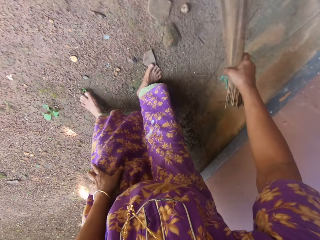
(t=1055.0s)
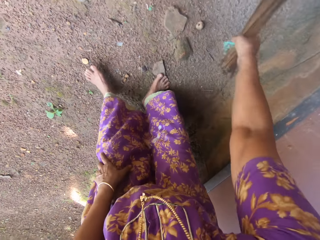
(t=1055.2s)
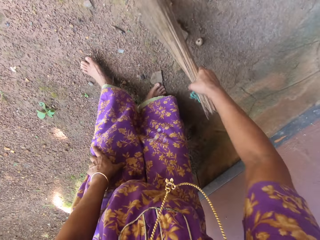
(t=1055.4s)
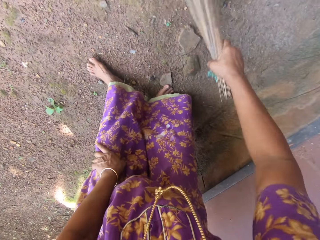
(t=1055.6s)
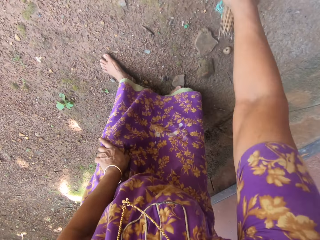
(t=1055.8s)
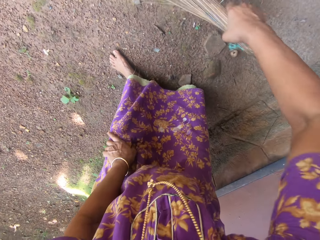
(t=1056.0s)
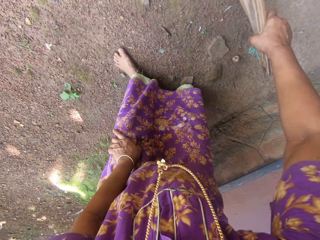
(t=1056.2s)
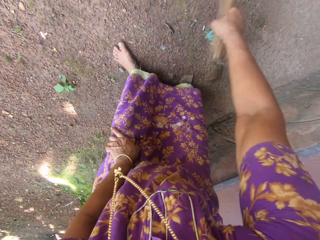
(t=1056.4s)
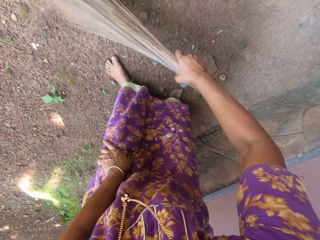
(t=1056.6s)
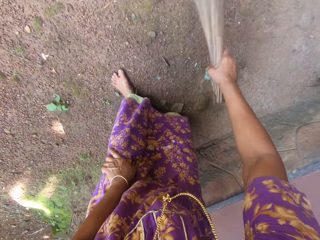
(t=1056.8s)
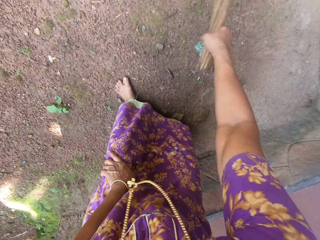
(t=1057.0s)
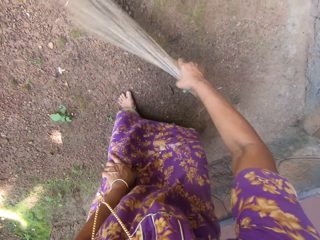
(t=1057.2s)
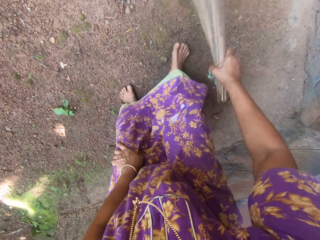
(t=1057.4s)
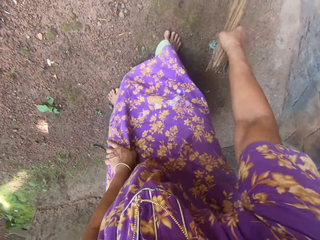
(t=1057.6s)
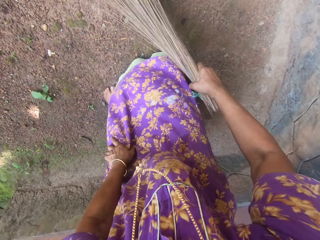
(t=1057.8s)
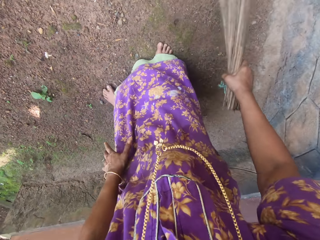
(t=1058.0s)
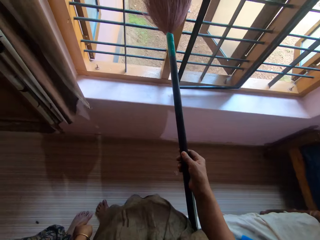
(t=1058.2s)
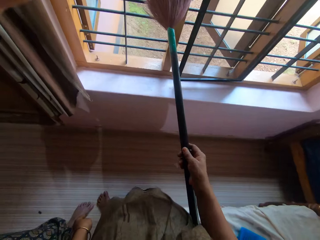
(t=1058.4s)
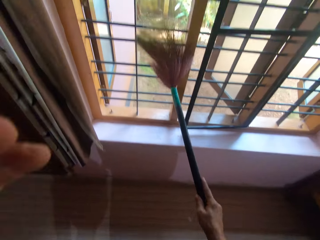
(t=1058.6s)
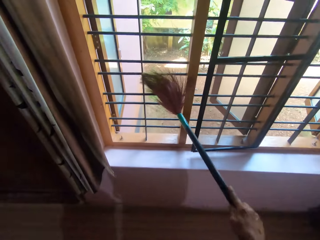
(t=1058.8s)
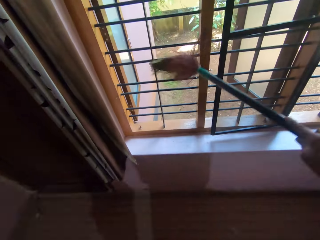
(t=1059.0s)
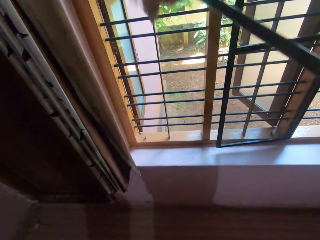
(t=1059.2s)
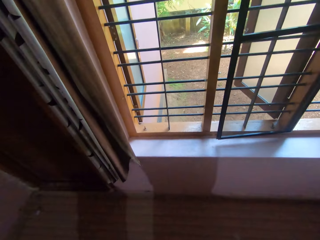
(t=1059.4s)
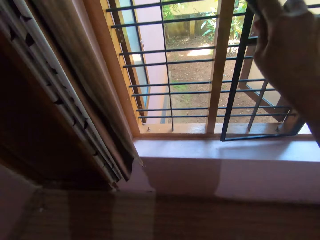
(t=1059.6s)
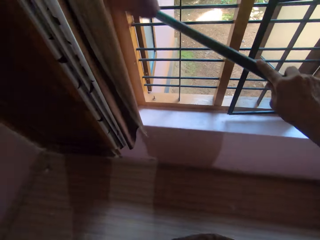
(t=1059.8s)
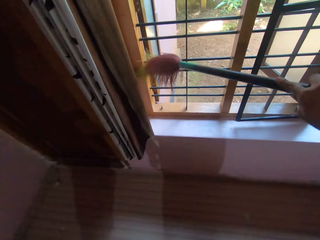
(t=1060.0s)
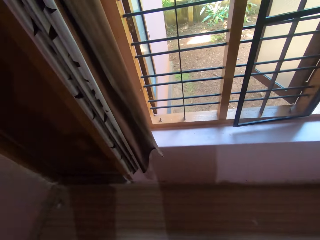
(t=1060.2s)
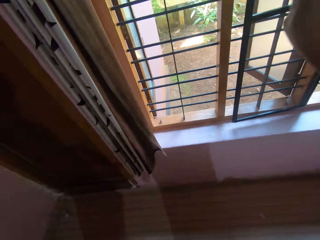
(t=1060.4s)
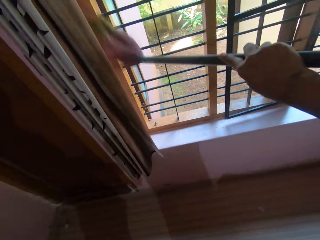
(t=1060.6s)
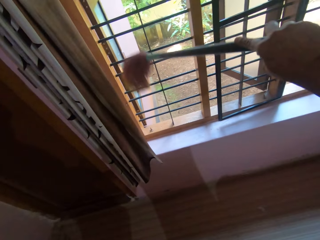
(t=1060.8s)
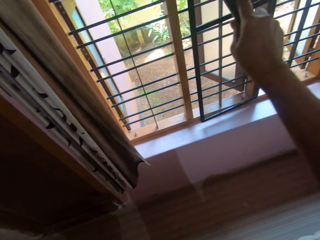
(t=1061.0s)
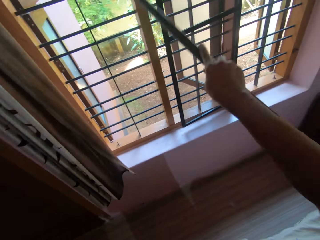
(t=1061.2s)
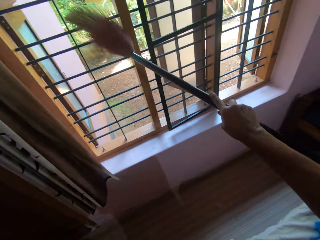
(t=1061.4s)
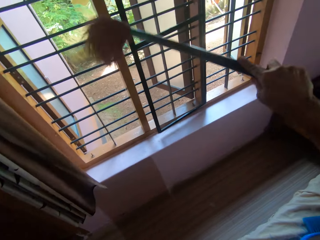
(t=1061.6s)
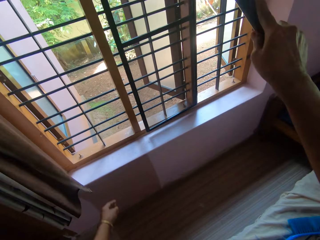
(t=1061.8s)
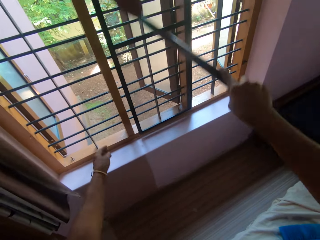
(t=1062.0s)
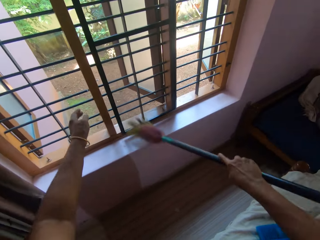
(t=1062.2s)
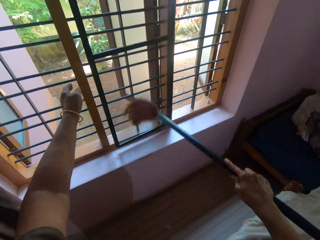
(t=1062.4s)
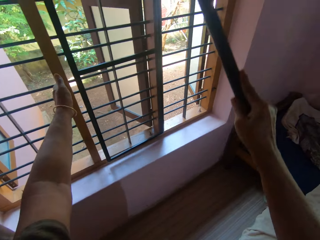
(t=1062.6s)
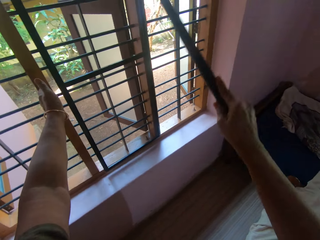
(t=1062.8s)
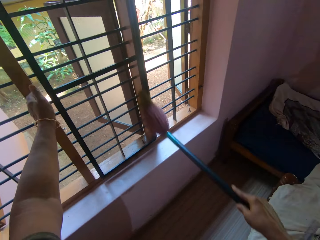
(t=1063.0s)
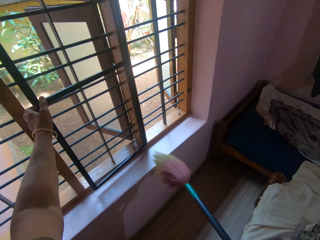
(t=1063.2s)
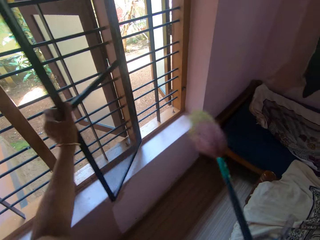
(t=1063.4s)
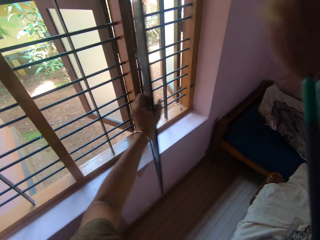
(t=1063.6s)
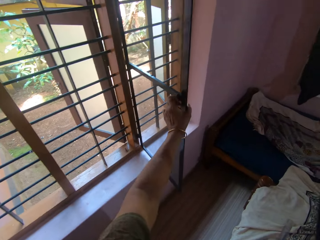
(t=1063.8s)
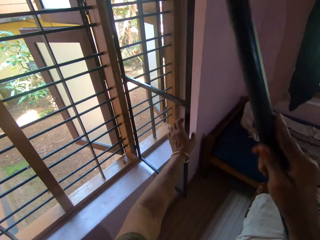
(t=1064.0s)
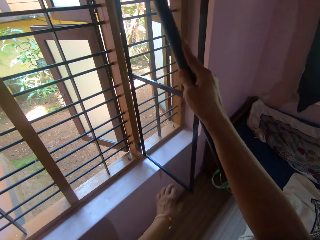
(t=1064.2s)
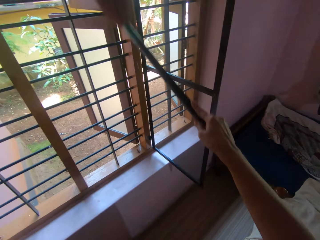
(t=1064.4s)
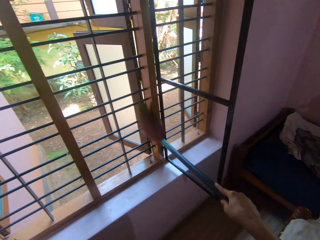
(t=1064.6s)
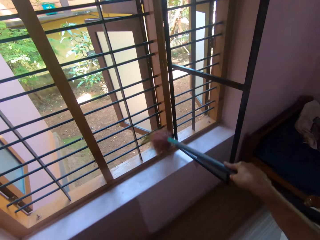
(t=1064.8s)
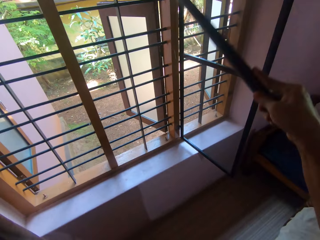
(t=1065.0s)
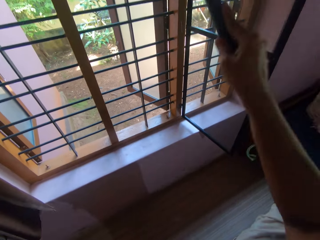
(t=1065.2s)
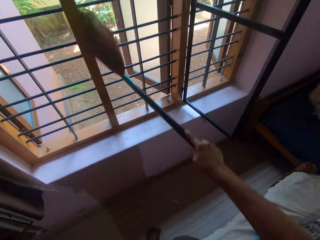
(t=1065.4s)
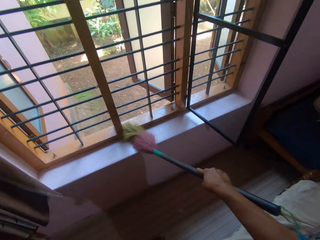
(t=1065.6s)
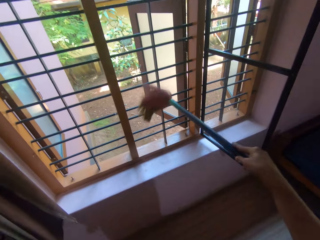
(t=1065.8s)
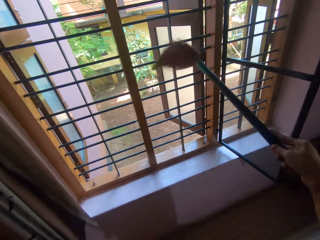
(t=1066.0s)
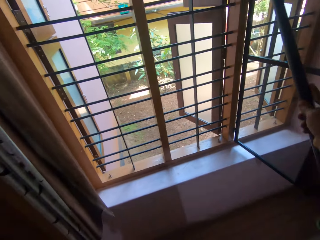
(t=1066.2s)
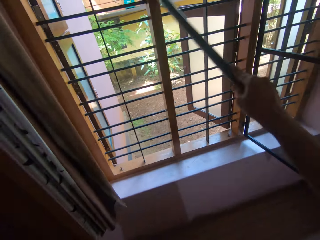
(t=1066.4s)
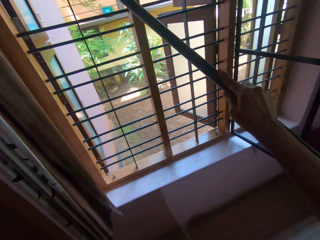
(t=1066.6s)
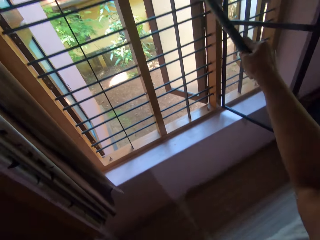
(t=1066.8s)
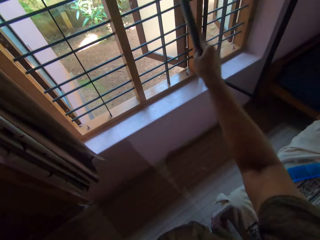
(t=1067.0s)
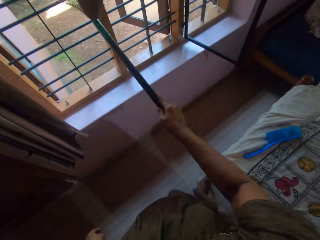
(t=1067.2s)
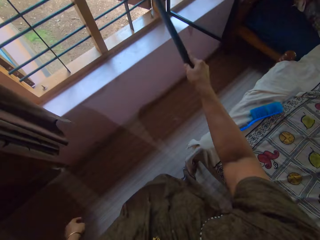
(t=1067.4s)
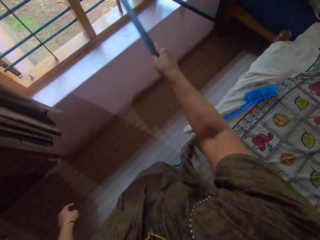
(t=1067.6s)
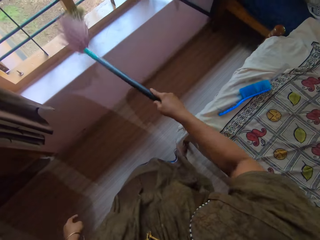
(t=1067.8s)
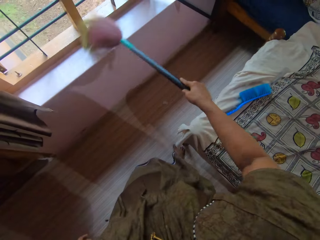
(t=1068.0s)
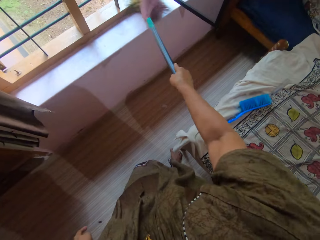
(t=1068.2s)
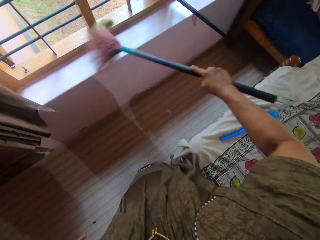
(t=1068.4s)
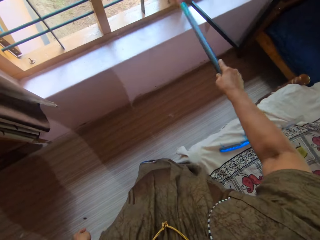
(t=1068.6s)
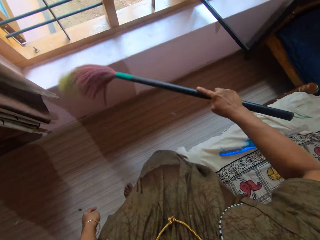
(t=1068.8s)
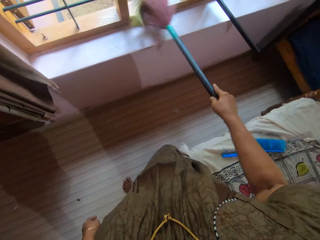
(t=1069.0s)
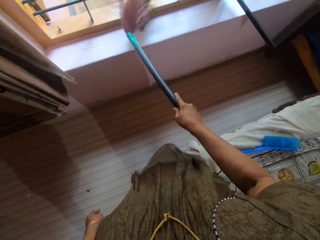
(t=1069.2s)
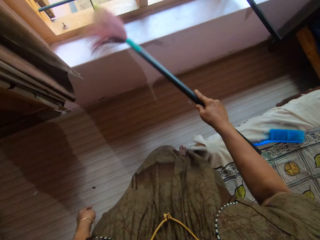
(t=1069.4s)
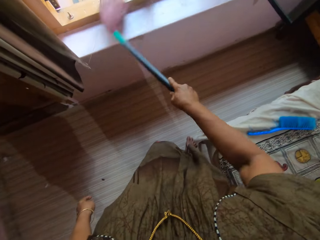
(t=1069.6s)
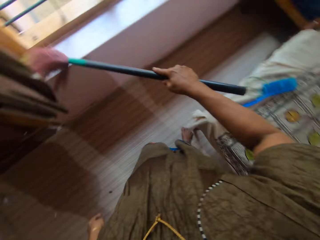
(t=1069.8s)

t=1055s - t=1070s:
The camera wearer sweeps around the compound. They wipe the window. They touch the window. They open the window. They wipe the window.

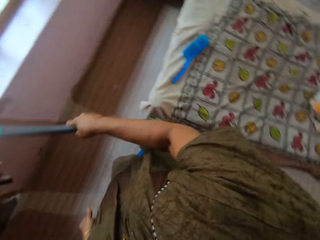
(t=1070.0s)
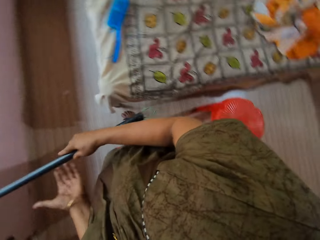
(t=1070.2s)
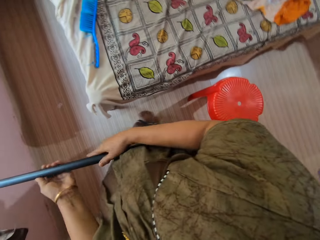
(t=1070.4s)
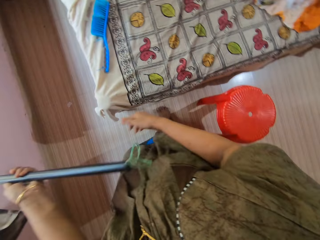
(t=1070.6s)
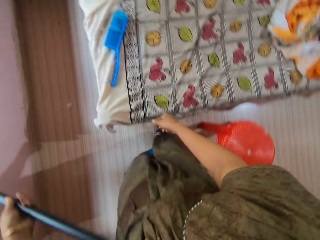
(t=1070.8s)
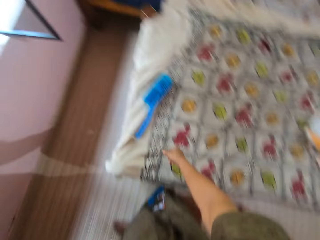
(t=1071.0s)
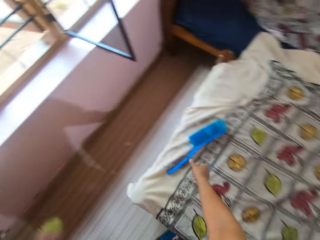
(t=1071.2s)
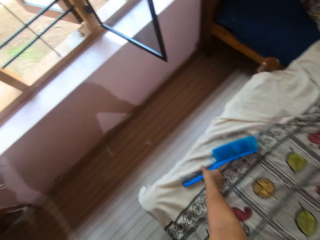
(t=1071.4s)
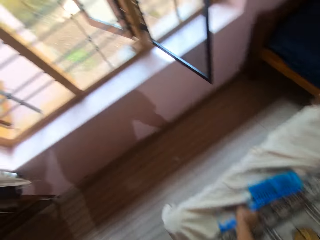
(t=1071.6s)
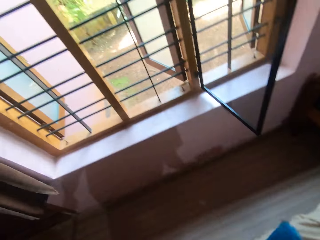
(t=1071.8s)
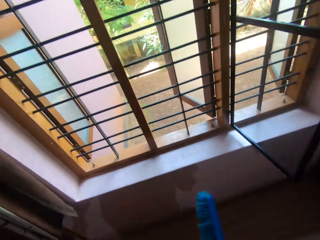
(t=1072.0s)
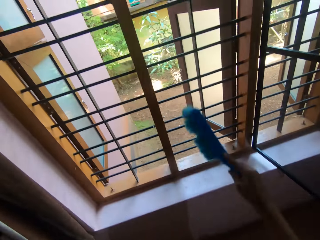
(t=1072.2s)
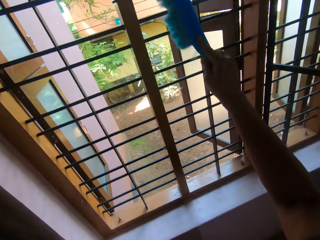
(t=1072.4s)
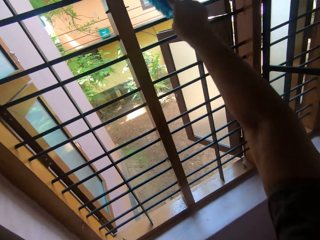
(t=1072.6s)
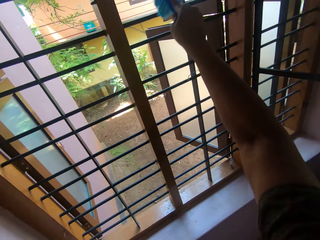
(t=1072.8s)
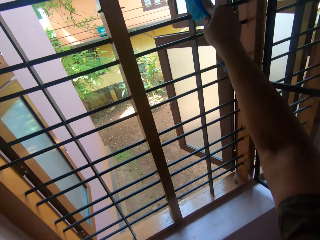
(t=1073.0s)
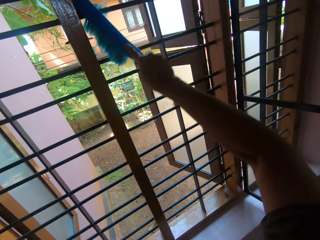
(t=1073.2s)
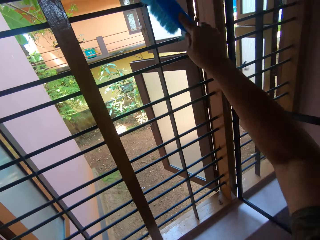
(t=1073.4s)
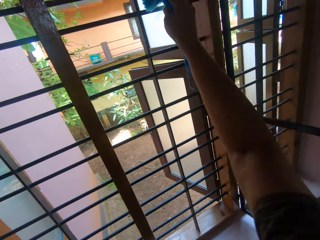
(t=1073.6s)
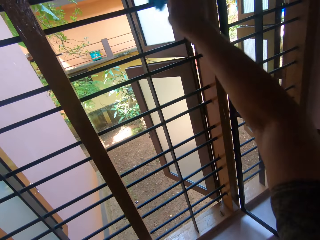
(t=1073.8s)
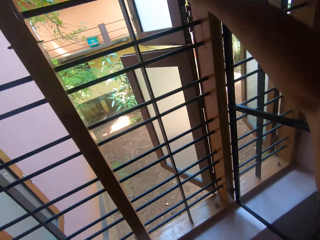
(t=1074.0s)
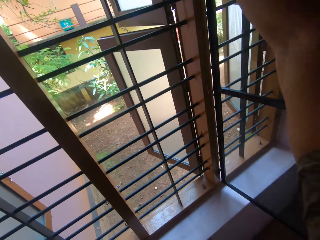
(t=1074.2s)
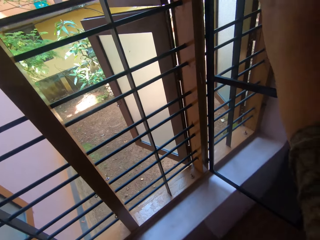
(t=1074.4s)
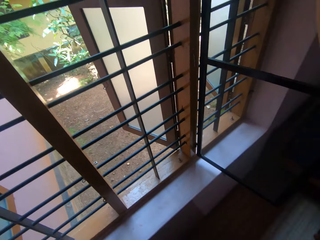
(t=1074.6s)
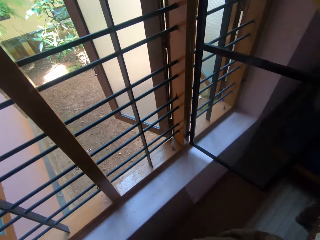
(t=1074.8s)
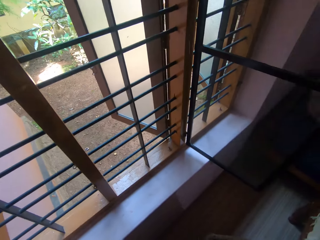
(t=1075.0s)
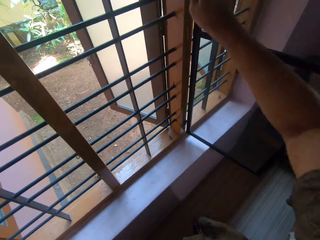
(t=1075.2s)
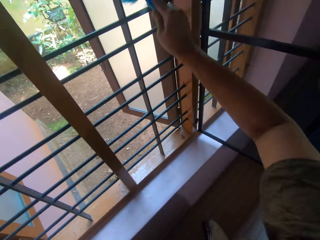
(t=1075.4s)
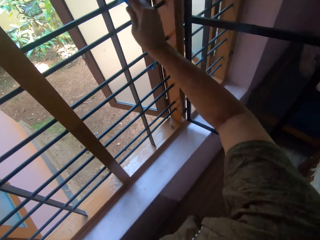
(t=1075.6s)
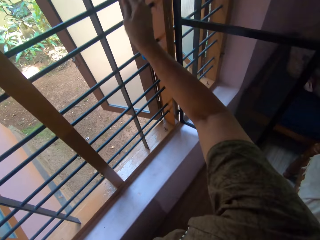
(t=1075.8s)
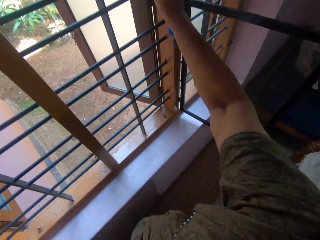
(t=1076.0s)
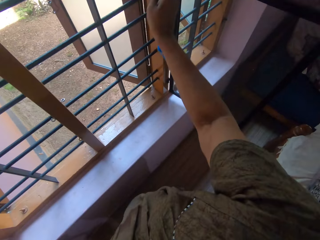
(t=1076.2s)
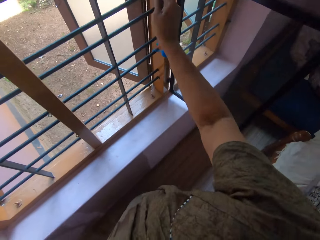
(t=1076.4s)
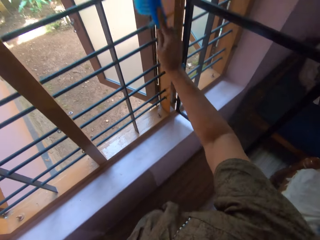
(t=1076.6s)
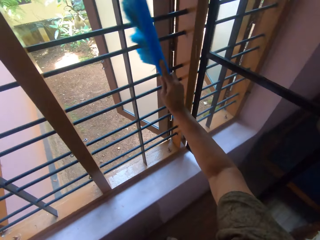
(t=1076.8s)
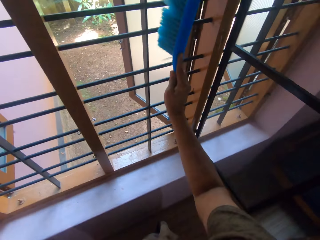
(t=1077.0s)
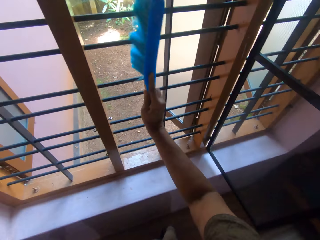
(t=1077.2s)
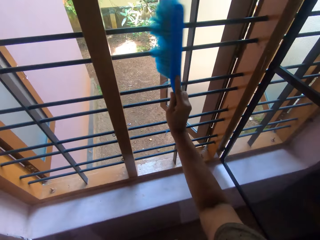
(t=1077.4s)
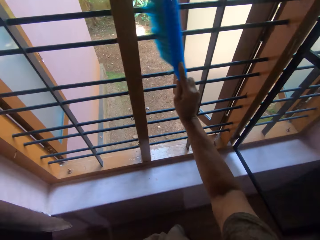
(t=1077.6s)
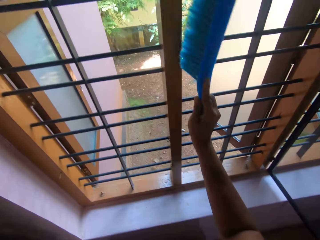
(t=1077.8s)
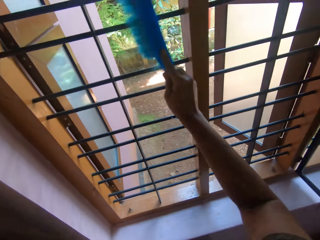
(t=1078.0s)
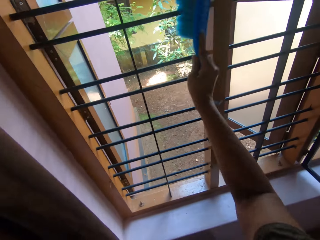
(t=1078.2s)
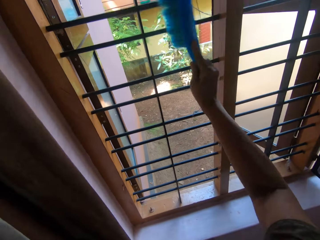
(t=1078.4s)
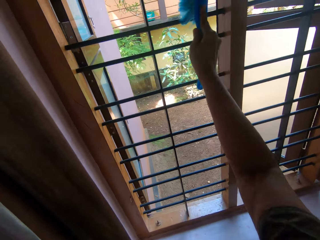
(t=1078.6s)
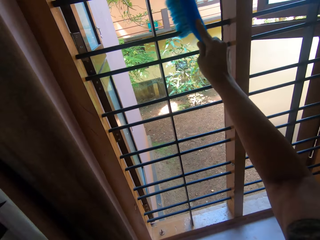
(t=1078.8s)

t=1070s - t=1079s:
The camera wearer picks up a brush from the bed. They clean the window with the brush.
